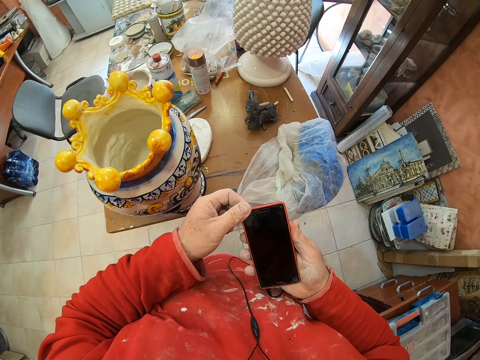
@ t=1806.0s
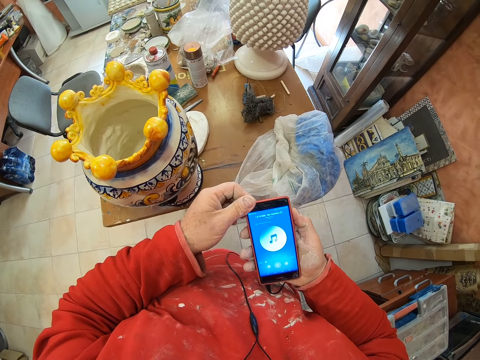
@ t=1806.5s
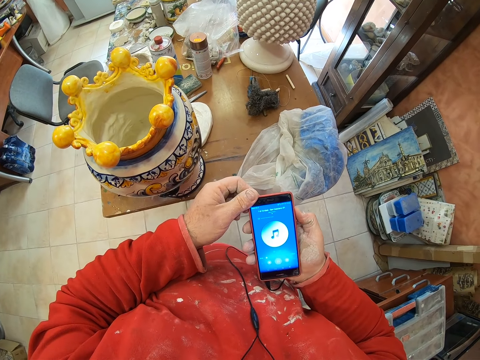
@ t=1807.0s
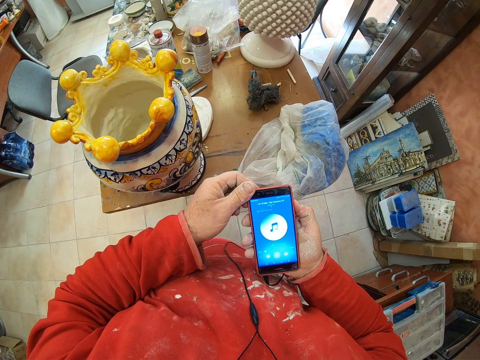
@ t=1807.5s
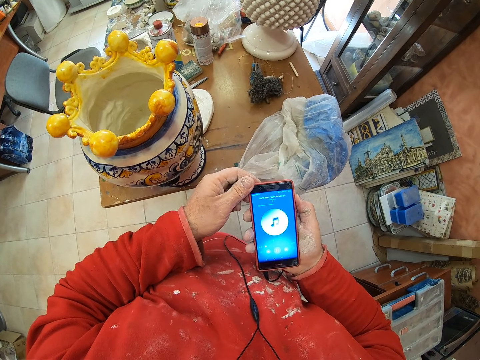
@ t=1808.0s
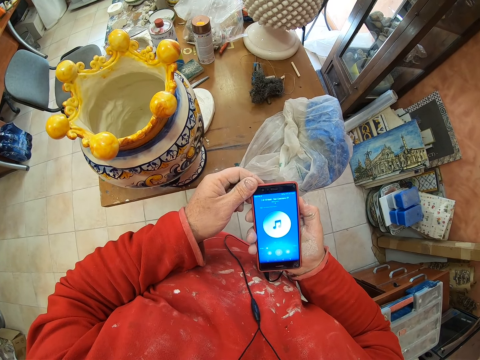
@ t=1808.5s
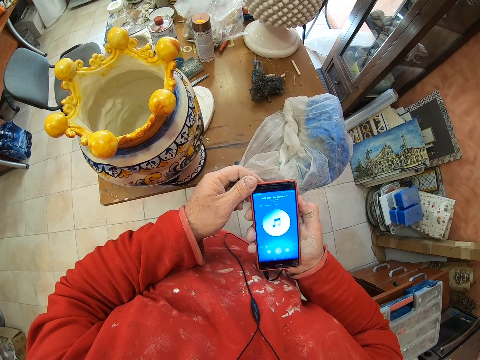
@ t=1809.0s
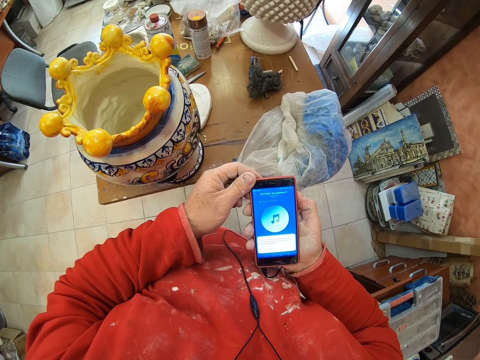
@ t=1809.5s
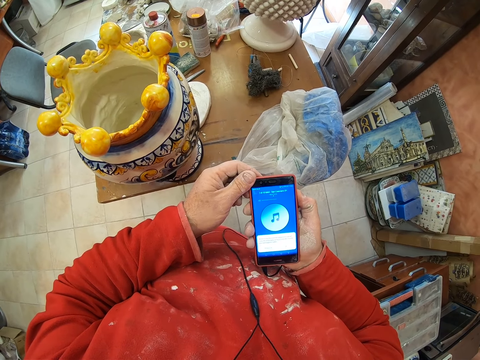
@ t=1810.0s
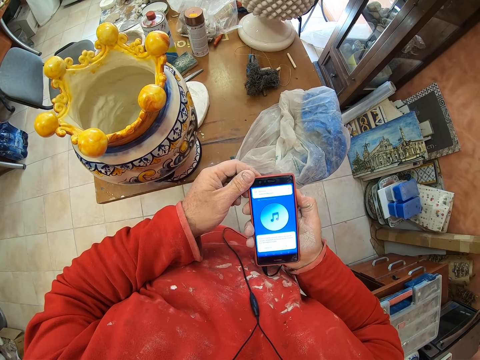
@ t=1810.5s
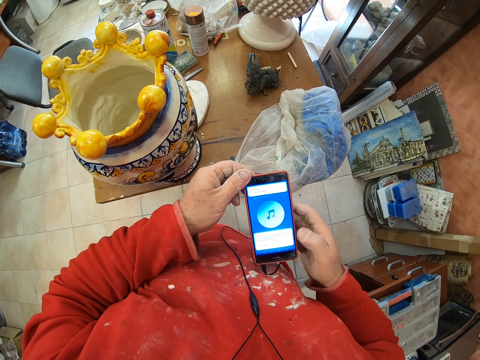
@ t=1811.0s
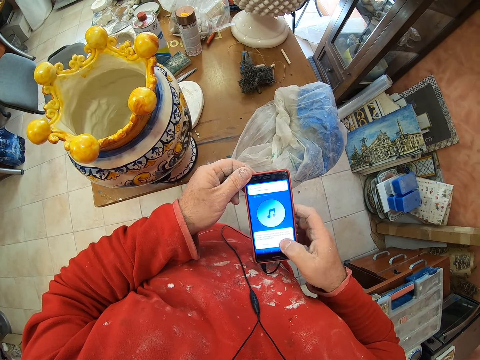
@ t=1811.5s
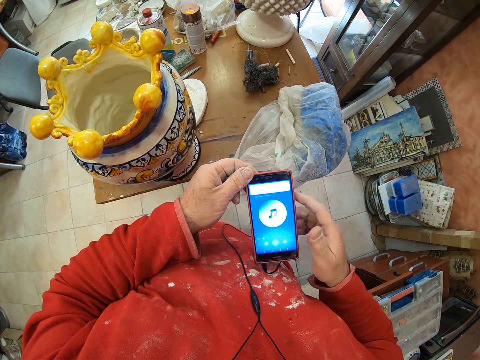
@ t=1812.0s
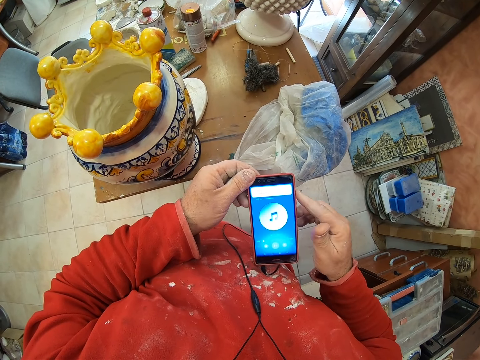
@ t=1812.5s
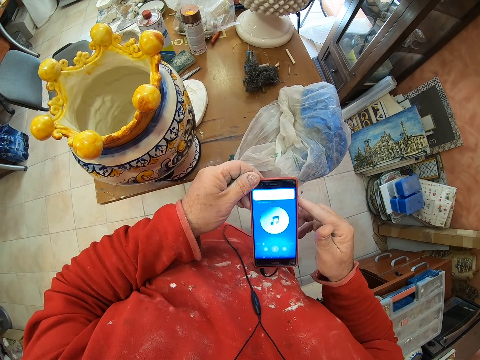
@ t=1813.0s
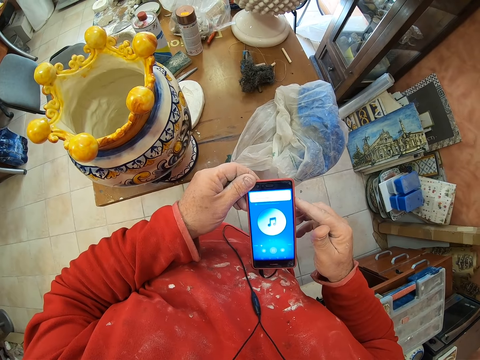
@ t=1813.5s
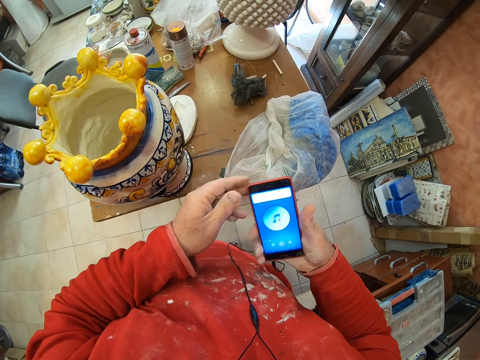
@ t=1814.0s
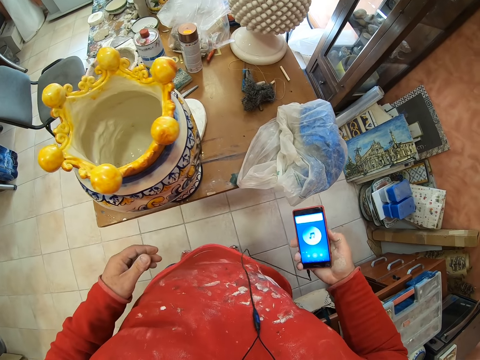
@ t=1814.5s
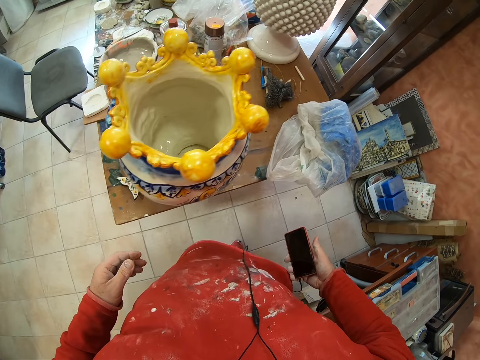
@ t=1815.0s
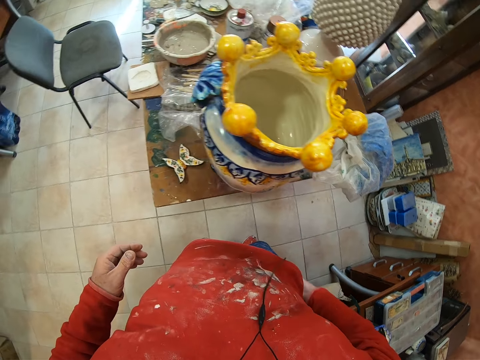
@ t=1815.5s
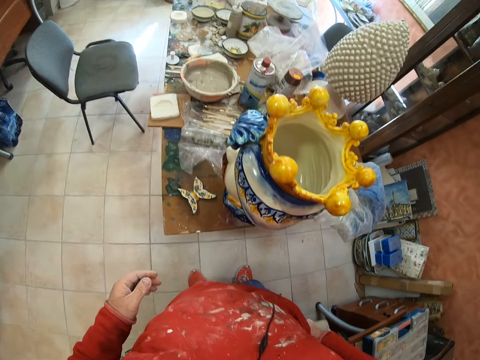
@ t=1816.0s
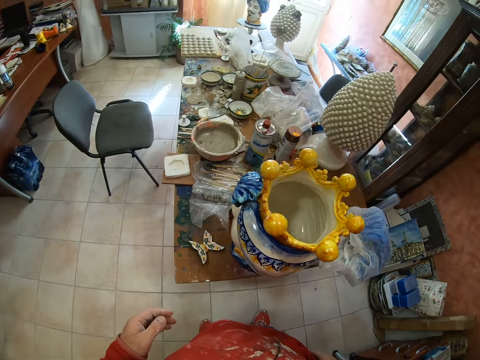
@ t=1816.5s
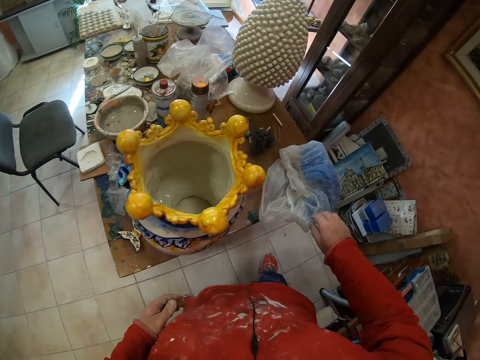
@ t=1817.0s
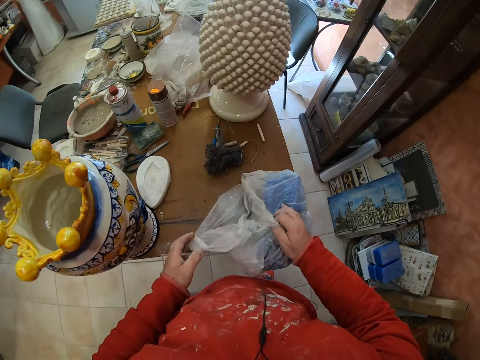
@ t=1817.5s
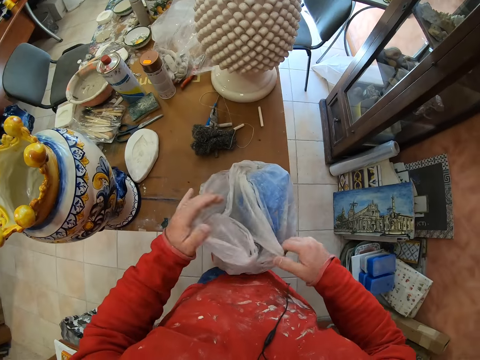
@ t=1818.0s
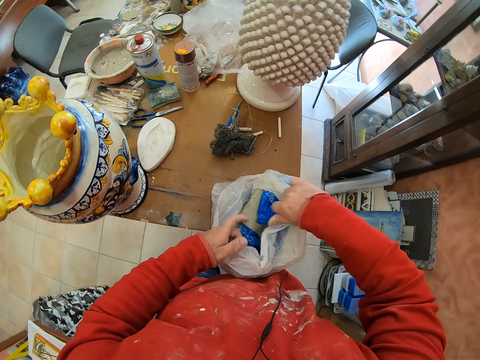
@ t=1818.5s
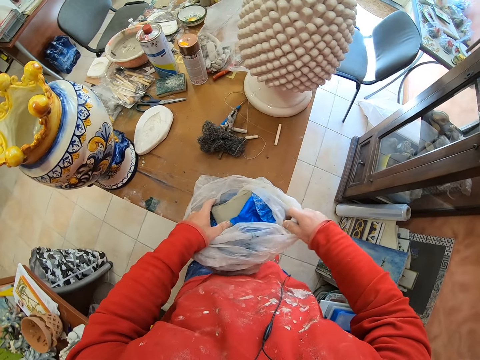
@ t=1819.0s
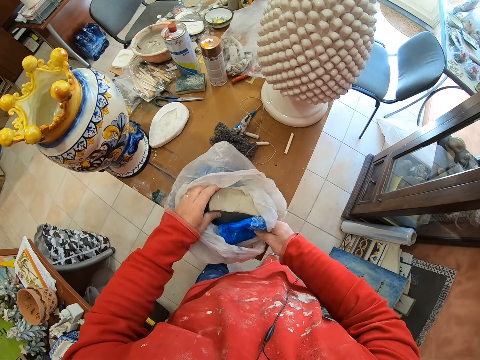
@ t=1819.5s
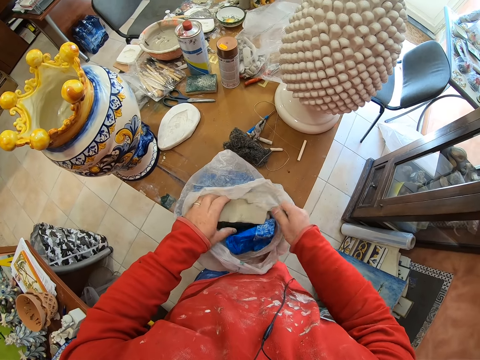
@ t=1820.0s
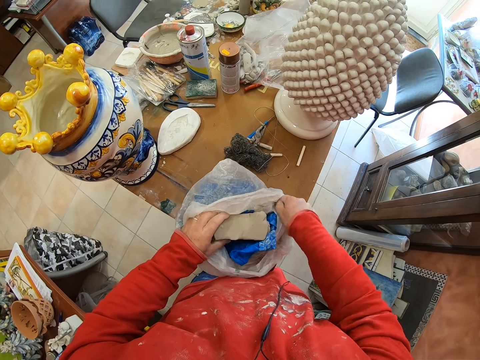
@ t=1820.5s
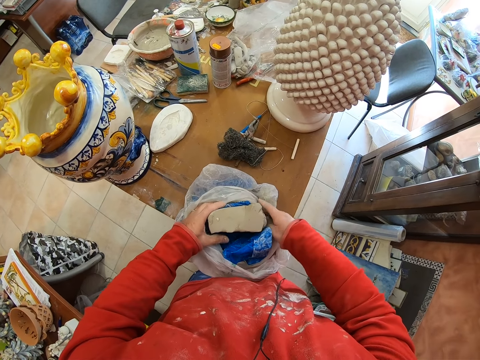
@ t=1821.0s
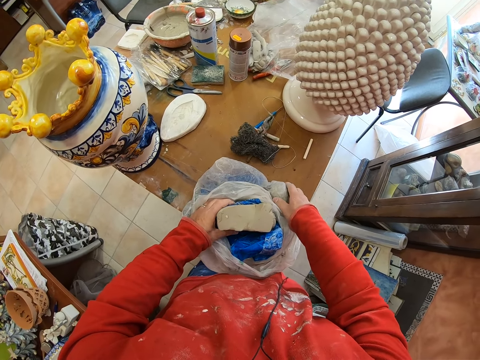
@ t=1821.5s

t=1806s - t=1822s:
The camera wearer taps his phone screen with his finger. He puts his phone into his pocket. He carries the mud on the table to the other side of the table. He opens the paper bag on the table.

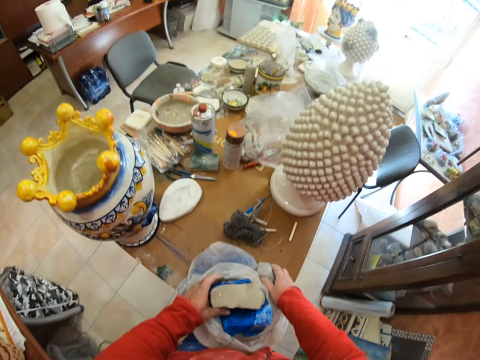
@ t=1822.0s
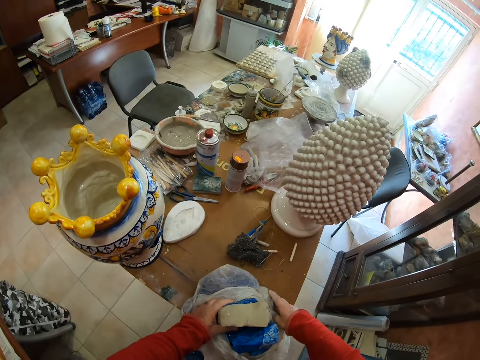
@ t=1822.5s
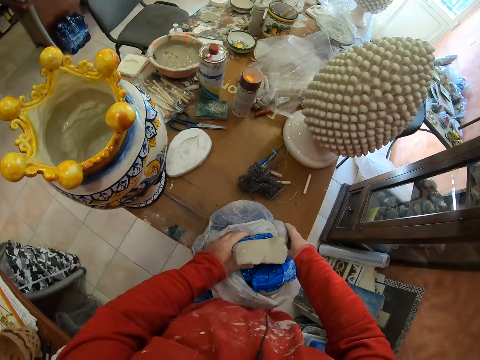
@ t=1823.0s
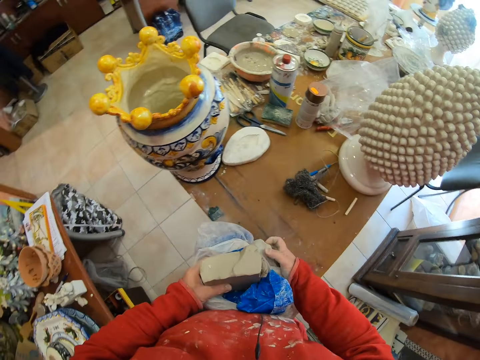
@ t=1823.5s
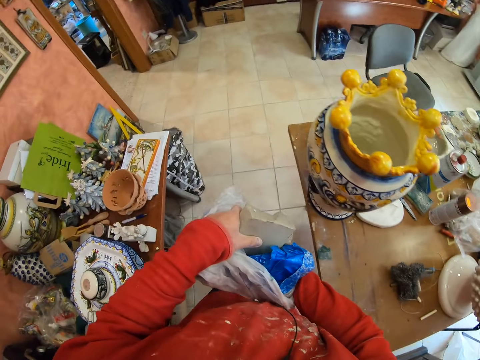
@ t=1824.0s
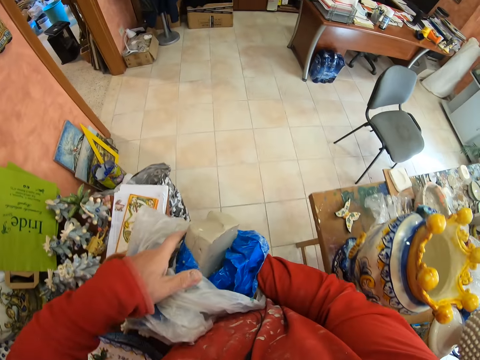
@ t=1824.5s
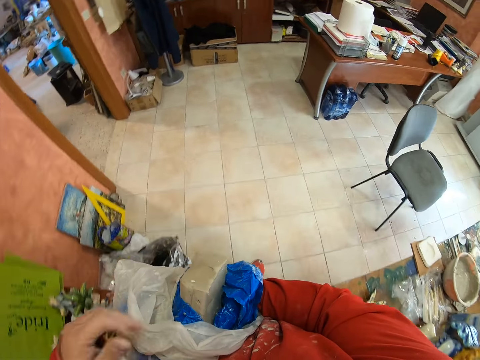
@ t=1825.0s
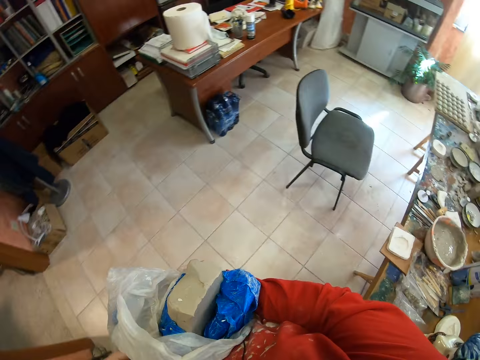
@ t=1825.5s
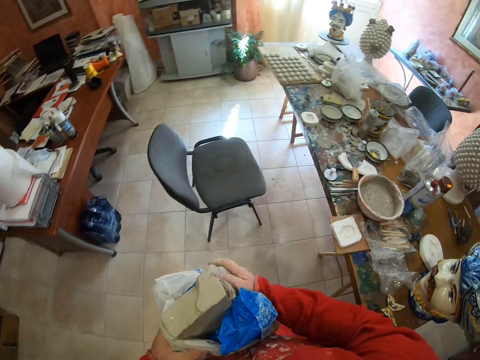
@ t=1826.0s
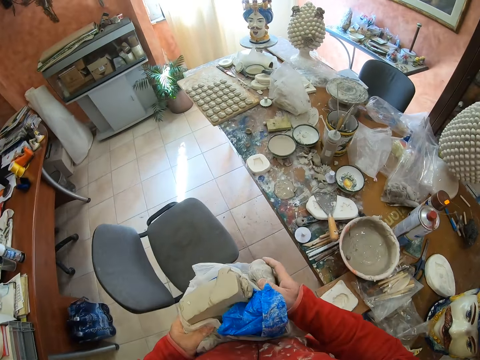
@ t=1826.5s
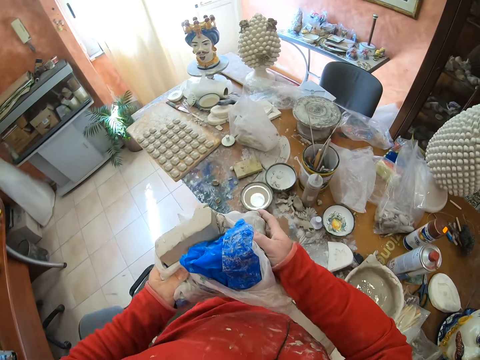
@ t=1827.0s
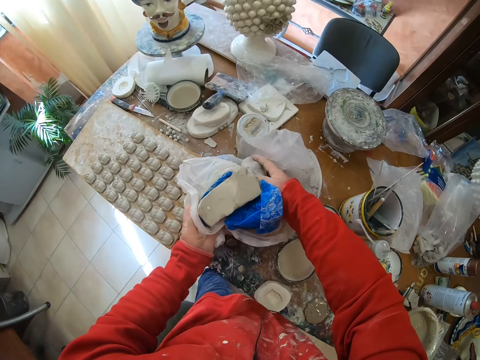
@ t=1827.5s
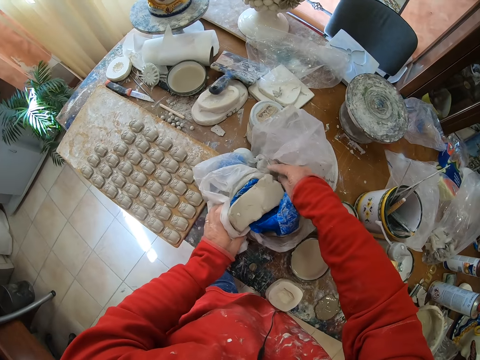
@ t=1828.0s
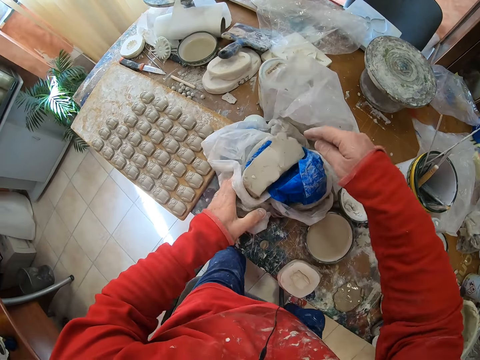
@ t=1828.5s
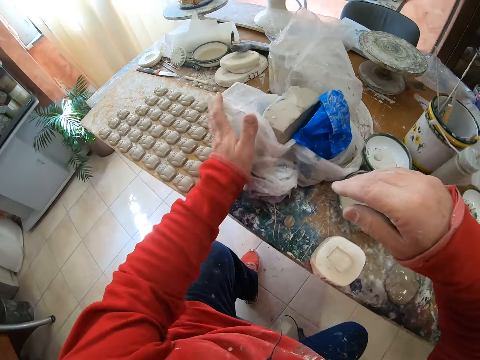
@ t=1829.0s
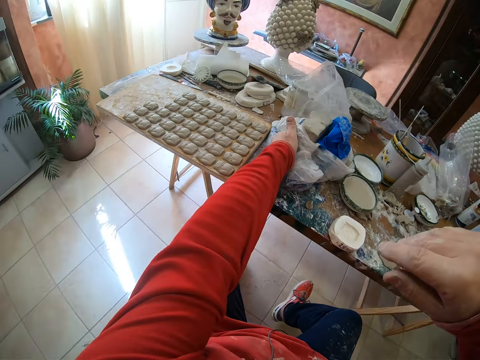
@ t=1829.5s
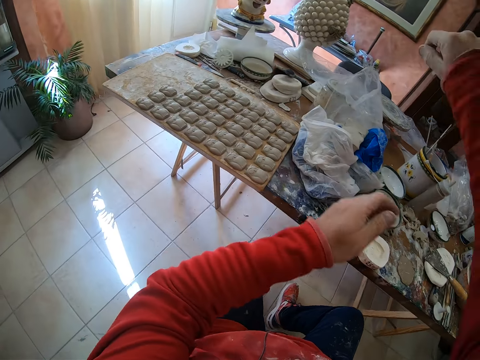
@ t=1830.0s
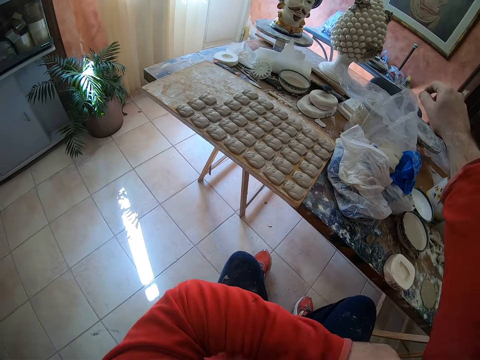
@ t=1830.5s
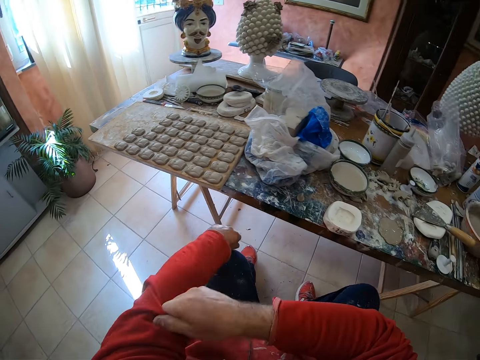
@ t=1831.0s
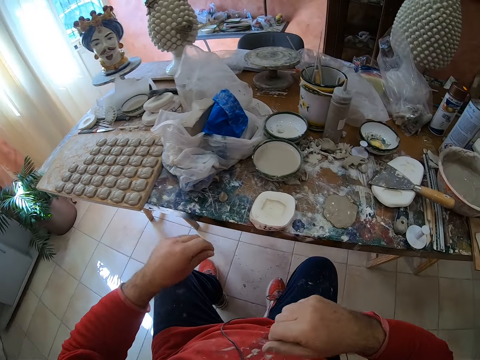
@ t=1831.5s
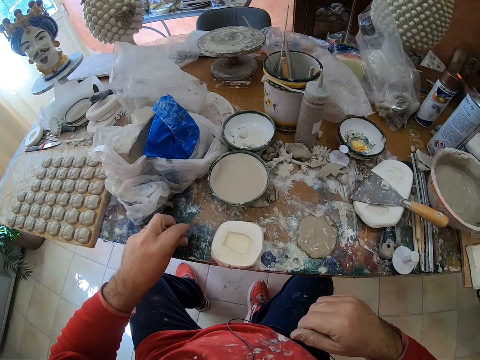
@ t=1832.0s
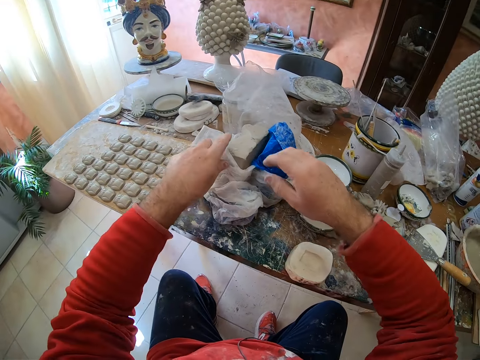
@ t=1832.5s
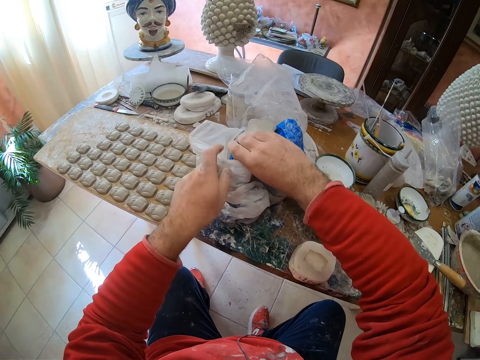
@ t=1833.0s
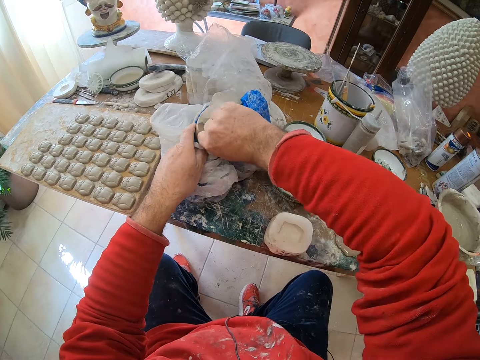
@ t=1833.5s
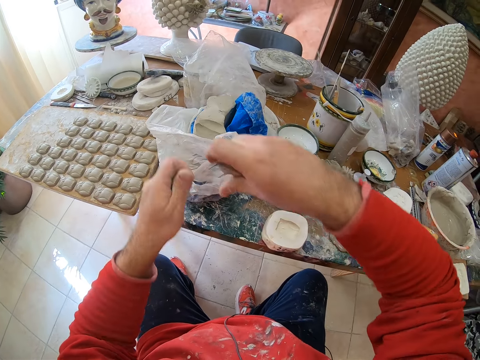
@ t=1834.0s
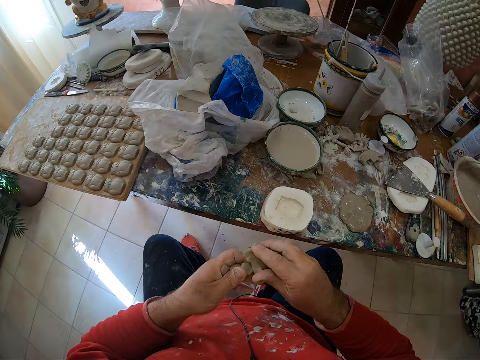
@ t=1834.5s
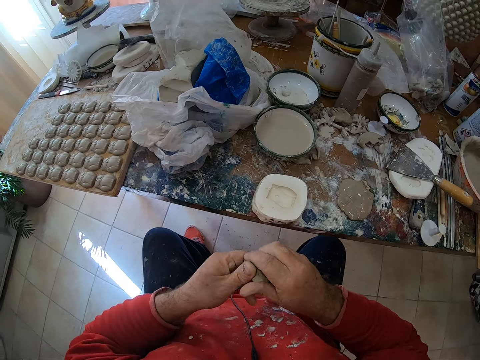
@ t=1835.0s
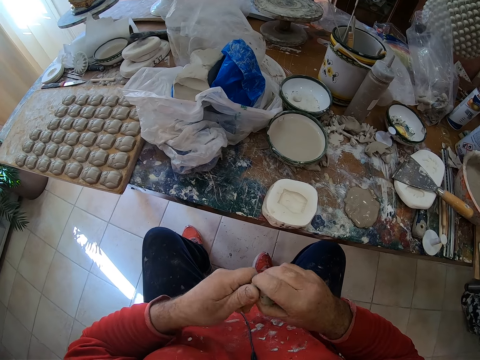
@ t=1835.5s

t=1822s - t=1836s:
The camera wearer picks up the paper bag with clay mold. He walks with the clay mold paper bag. He puts the paper bag on the table. He sits down on the chair. He folds his sweater sleeves. He picks a piece of mud on the table, drops the mud in the paper, and cuts the mud in the paper. He takes a pinch of clay mold from the paper bag. He cuts a piece of mud from his hand.
